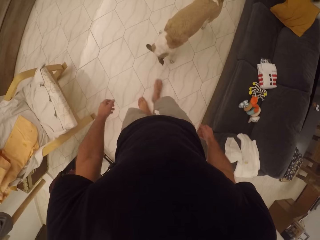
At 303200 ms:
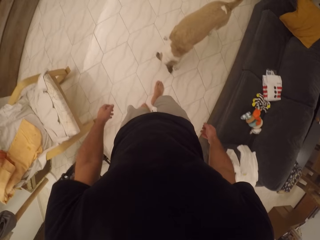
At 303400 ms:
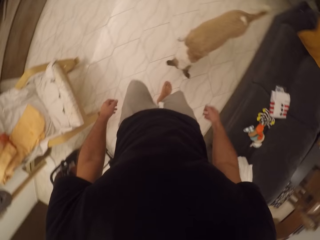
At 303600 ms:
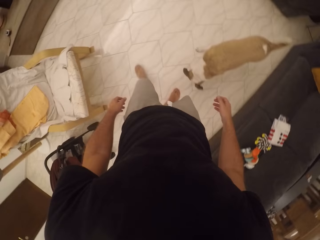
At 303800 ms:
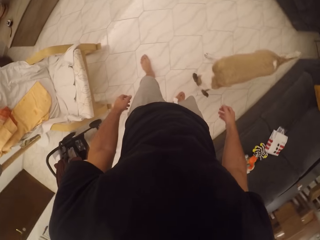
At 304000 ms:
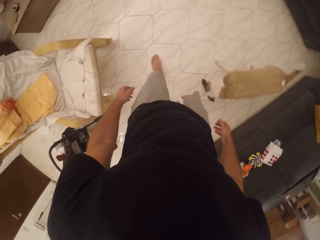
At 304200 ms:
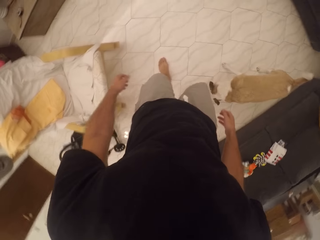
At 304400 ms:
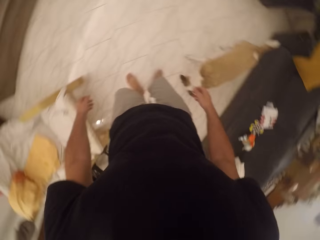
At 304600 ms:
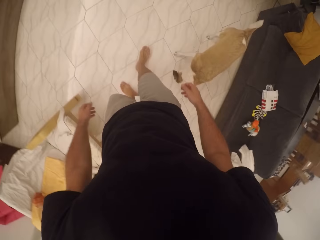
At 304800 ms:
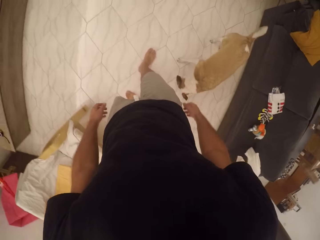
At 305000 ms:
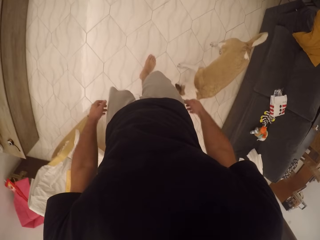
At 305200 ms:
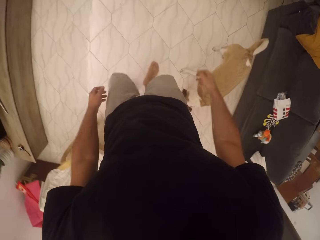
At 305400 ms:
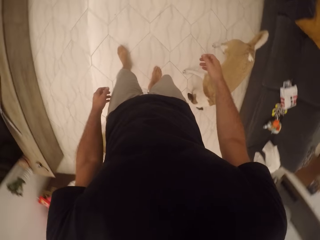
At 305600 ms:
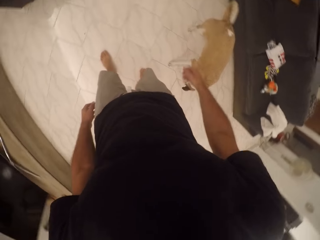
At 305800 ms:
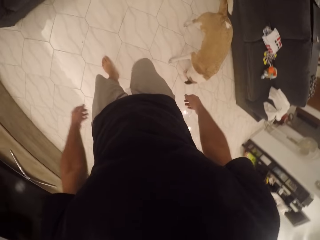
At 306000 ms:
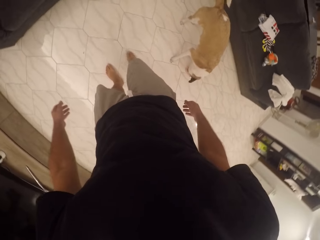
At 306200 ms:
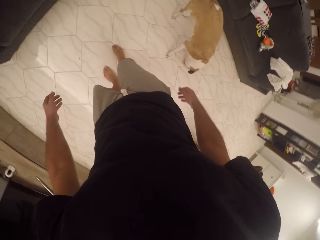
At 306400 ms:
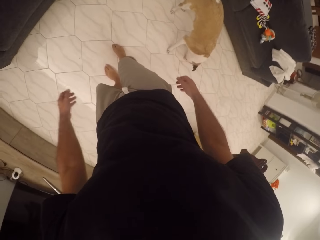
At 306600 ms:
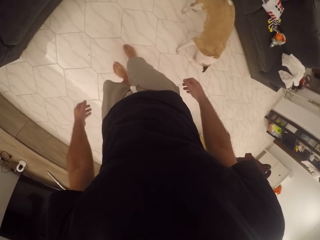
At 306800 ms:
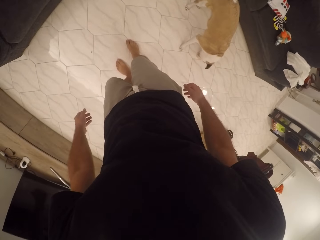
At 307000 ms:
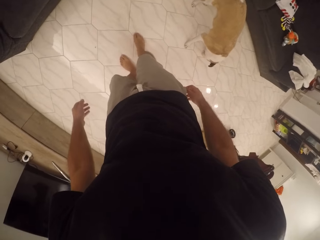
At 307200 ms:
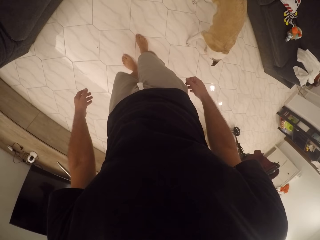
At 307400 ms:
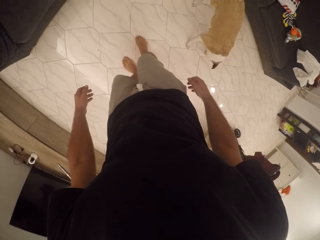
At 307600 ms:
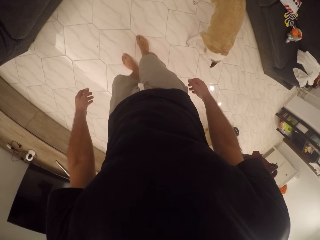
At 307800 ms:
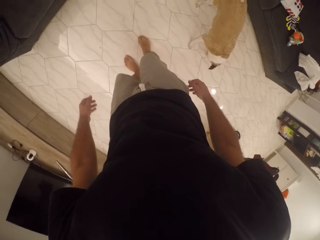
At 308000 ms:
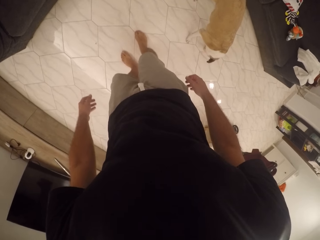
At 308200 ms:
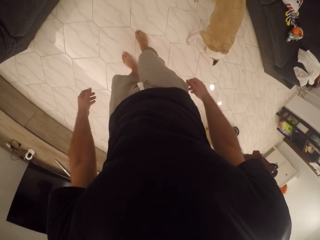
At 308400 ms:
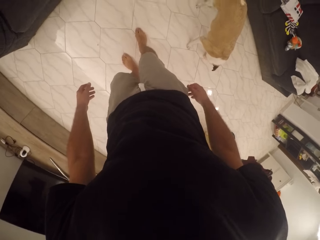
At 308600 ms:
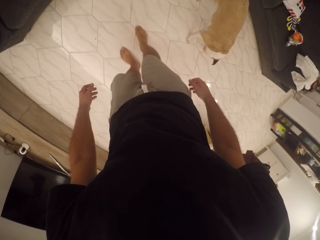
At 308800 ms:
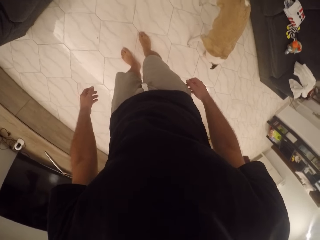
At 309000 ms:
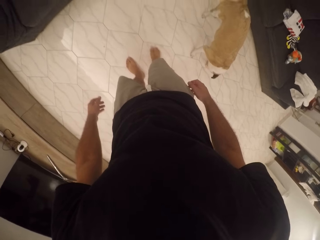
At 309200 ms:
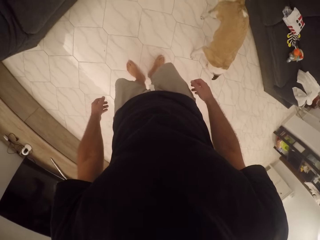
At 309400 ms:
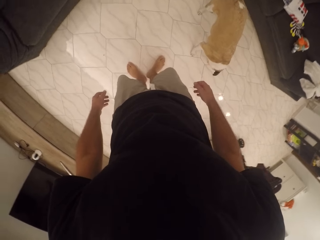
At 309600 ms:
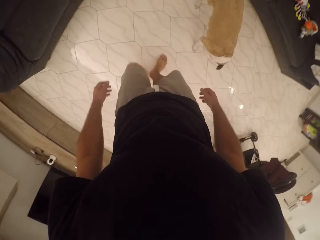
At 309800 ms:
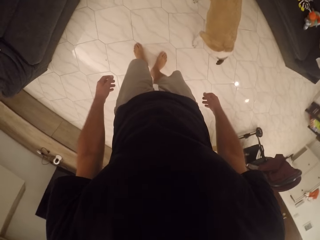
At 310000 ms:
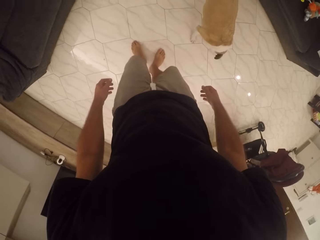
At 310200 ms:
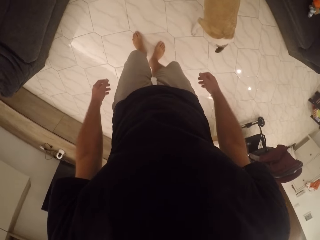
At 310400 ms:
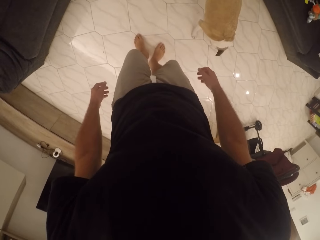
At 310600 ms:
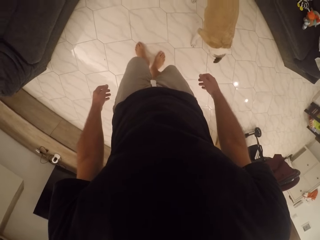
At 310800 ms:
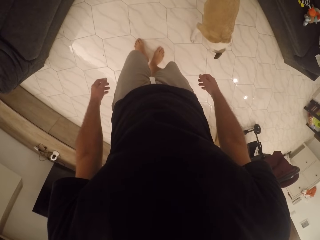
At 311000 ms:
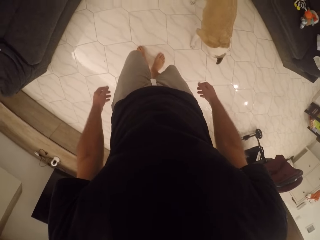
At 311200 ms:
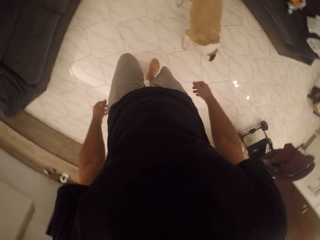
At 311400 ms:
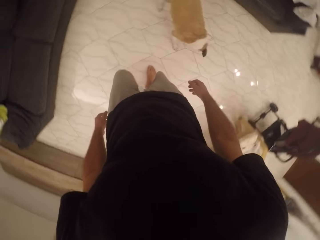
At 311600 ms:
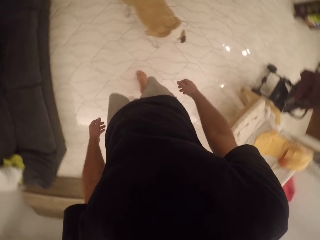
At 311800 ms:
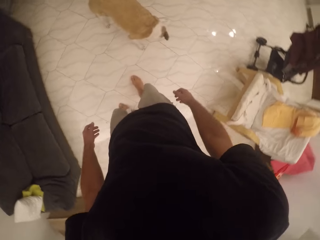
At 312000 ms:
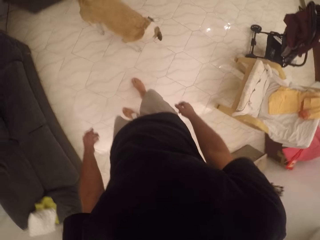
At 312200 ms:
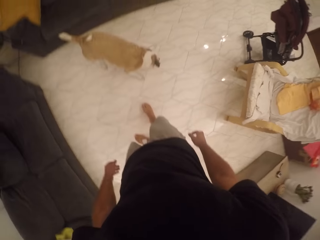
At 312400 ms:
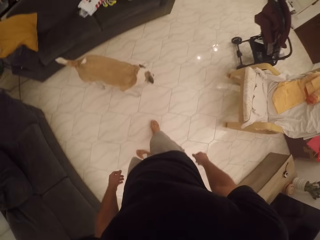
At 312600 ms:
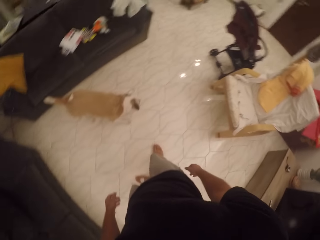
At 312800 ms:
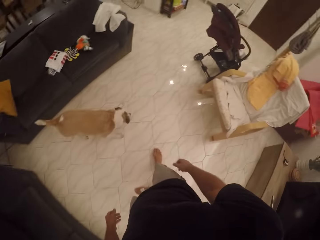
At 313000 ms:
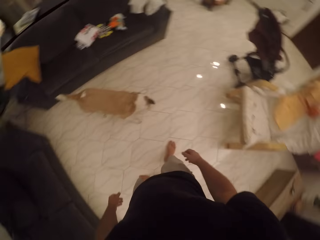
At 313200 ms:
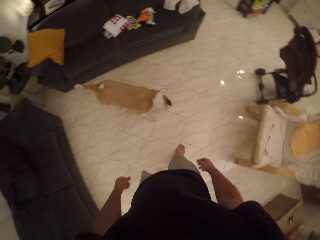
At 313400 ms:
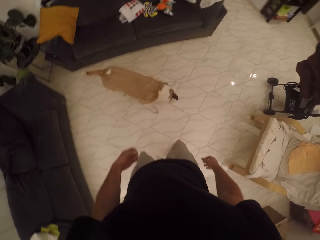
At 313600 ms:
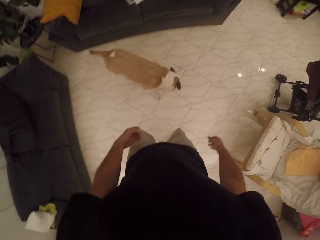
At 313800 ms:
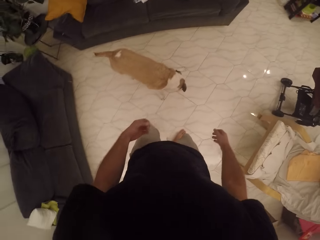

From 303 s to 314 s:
The camera wearer stares at the dog.

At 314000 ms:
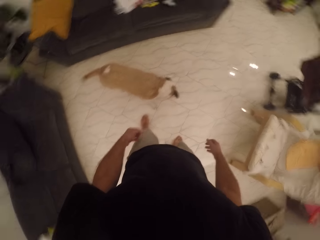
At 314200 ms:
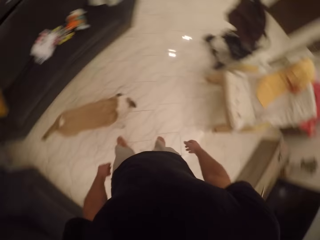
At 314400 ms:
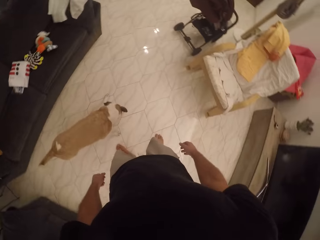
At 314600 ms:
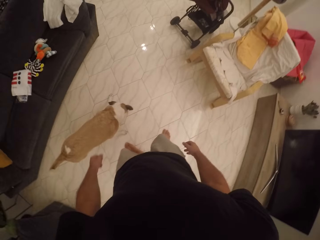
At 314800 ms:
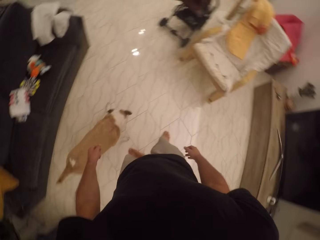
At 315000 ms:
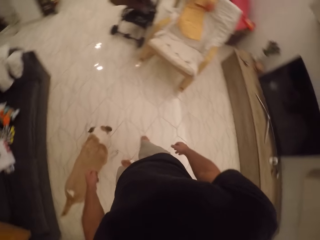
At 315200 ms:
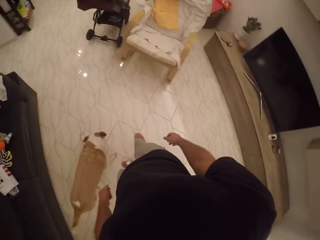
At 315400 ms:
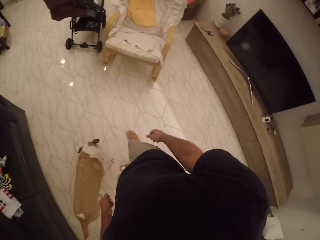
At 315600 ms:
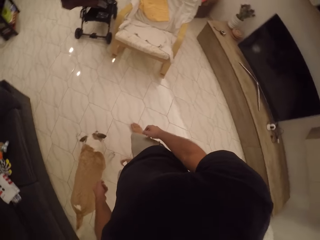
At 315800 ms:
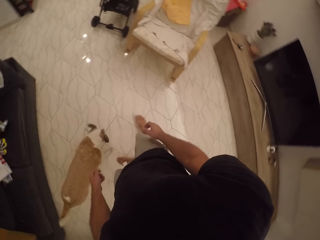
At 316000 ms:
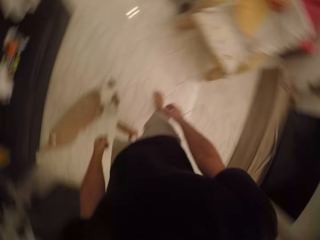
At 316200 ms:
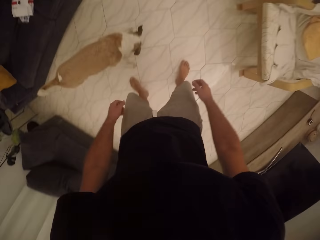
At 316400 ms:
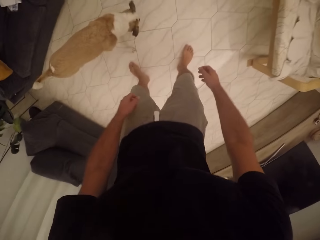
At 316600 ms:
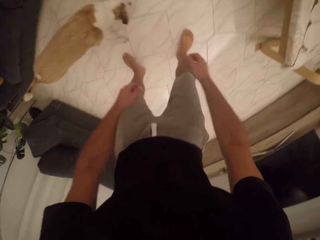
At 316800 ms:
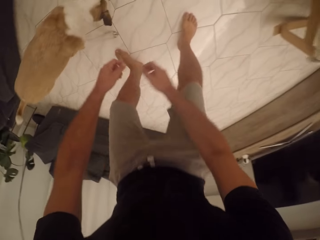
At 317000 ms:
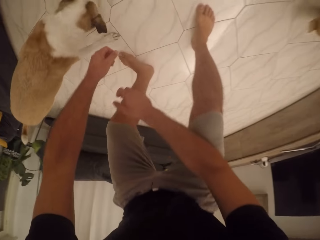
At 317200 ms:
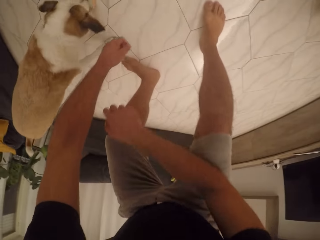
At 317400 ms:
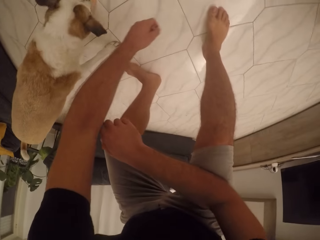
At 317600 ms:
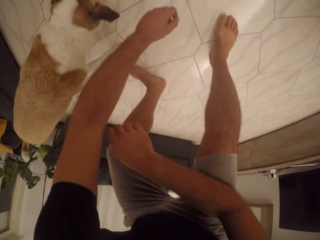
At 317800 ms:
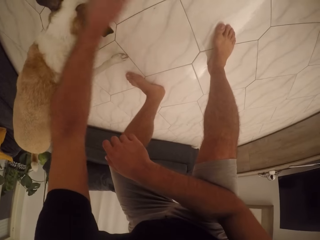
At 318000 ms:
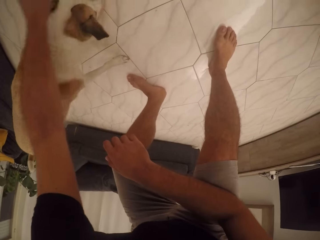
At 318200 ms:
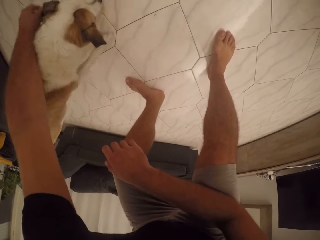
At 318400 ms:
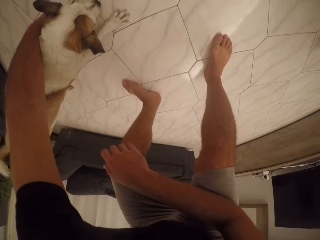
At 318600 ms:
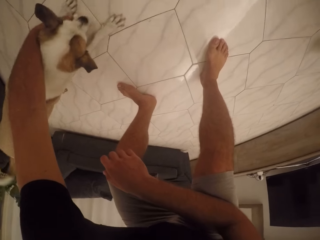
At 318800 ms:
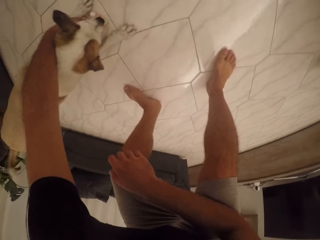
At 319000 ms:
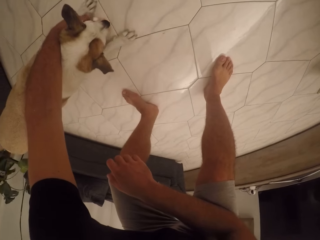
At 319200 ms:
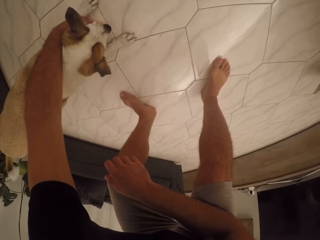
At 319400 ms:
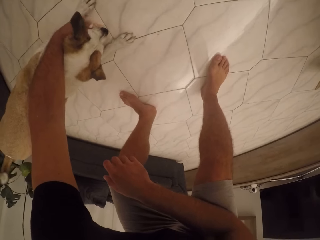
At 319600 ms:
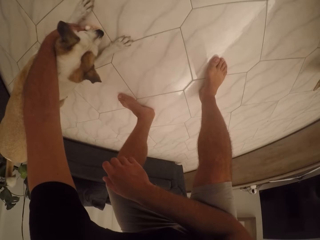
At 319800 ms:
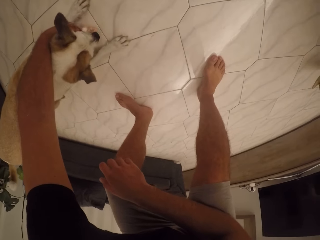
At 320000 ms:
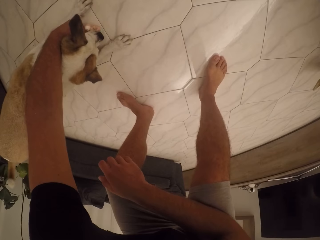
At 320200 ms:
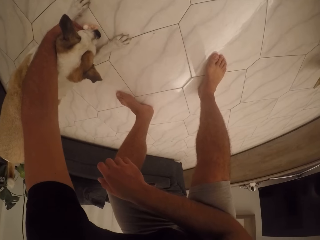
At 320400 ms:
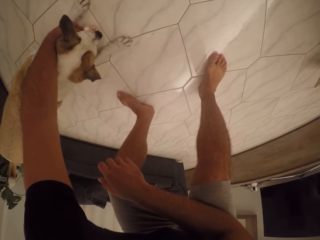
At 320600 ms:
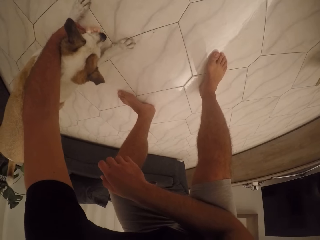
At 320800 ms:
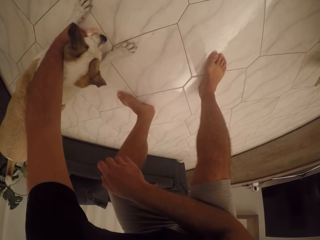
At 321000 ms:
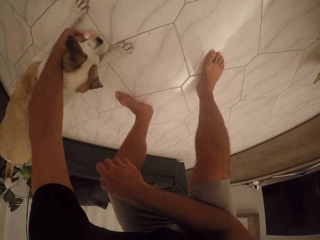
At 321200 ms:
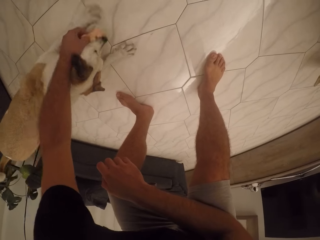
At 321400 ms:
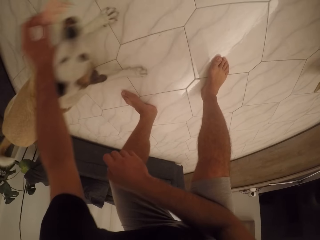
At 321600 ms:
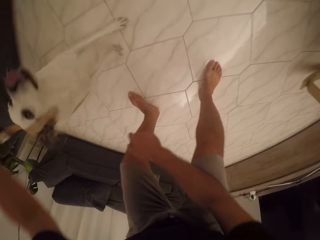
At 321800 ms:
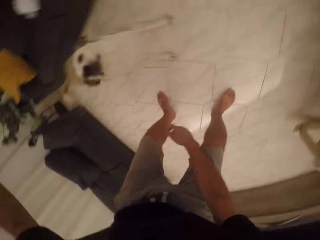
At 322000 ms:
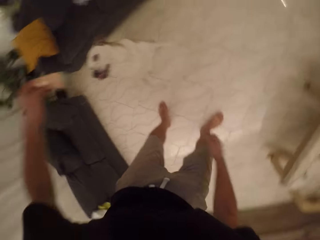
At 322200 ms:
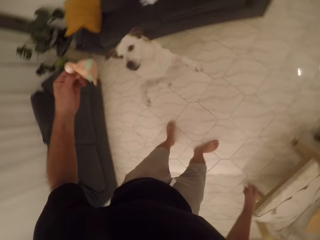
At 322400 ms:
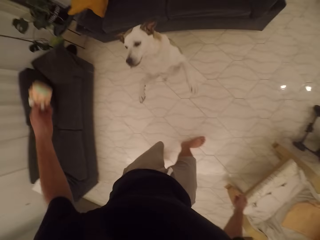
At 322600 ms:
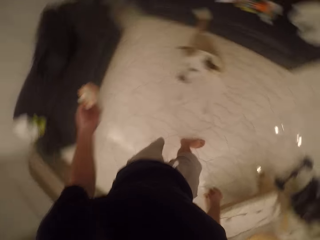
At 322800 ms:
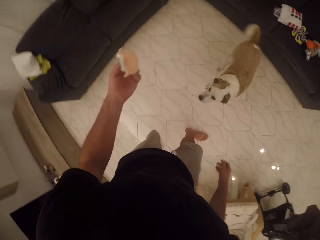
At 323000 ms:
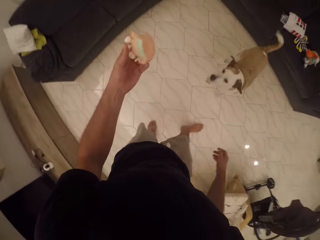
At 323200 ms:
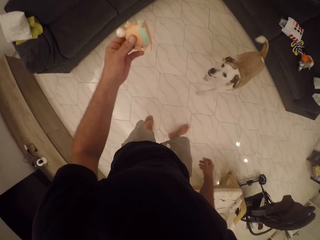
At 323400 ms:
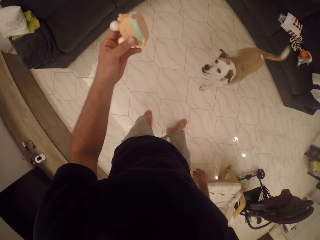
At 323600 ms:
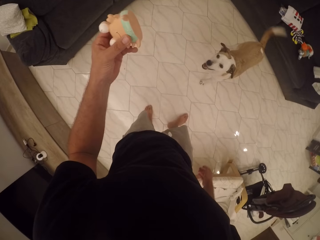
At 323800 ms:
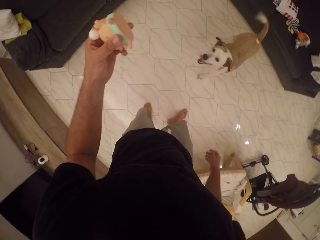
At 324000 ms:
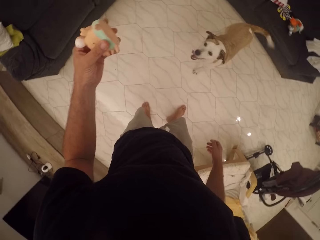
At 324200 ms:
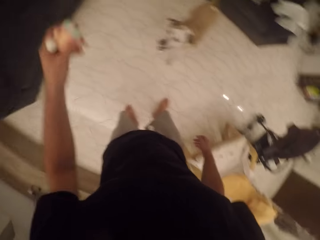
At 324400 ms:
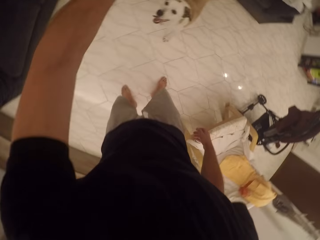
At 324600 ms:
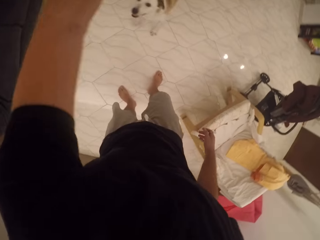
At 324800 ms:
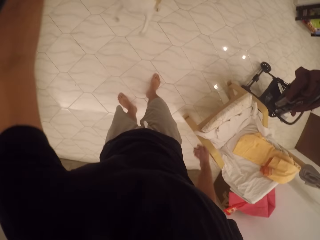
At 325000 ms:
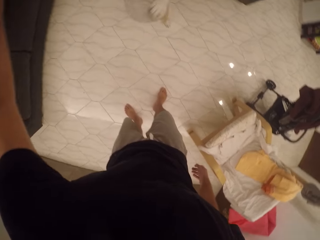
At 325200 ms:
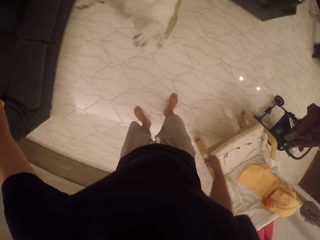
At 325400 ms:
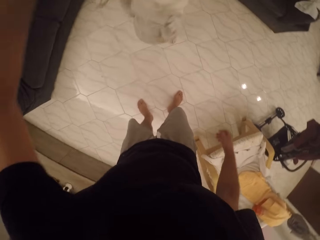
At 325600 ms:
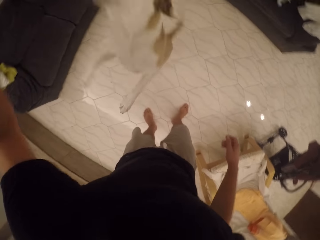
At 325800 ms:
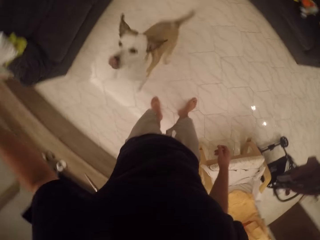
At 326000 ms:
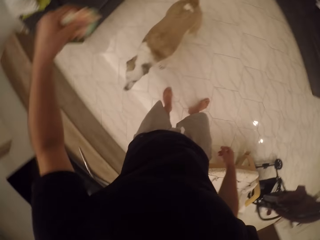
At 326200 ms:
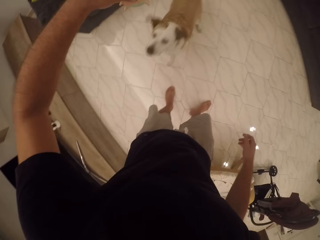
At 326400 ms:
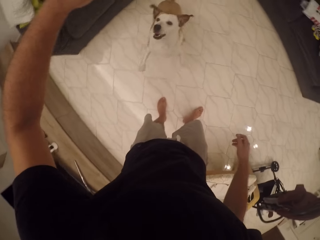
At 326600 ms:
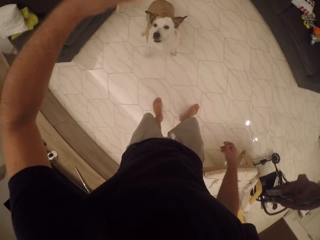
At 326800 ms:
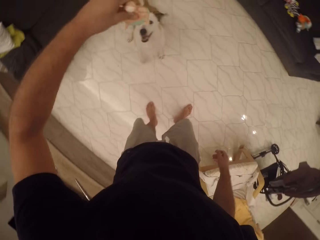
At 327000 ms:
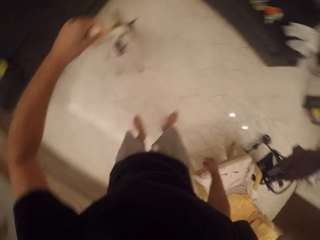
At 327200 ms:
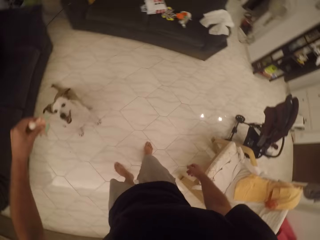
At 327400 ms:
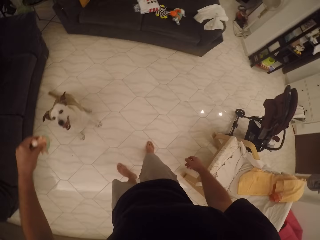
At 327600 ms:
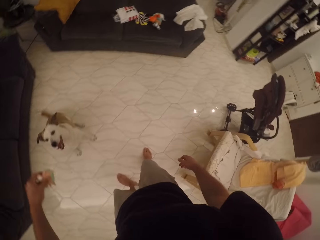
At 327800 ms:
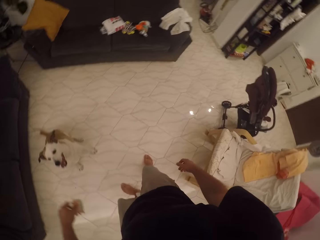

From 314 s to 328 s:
The camera wearer bends towards the dog. They squat and touch the dog. They take the toy from the dog. They stand up. They play with the dog toy. They play with the dog.
